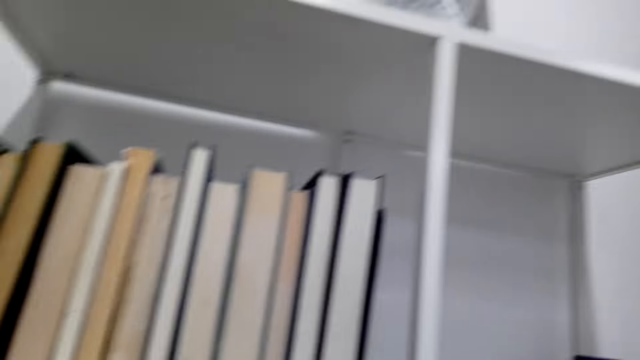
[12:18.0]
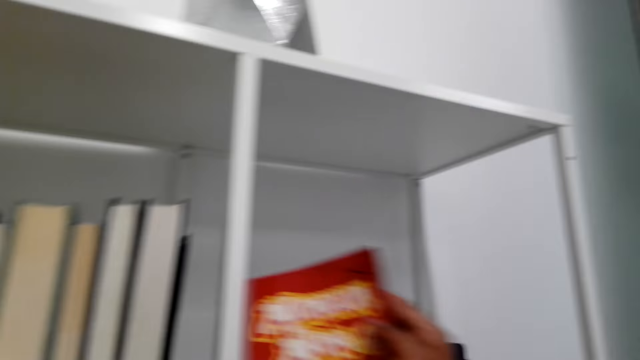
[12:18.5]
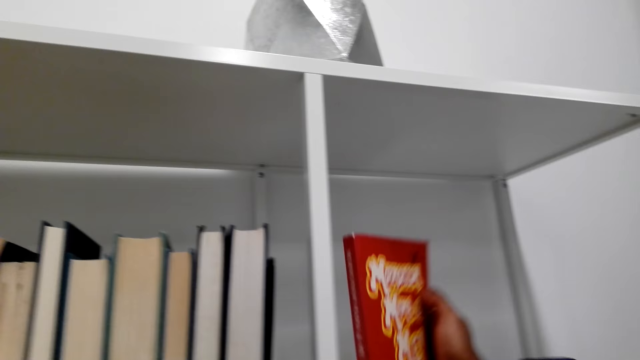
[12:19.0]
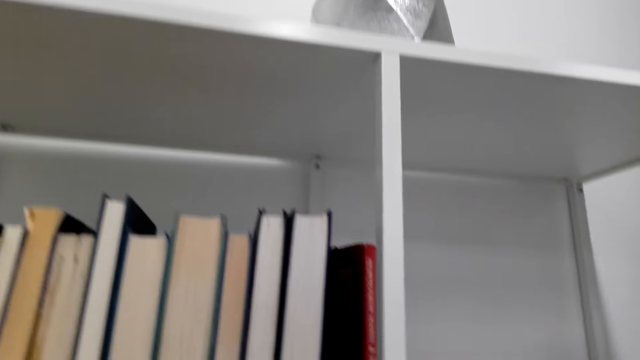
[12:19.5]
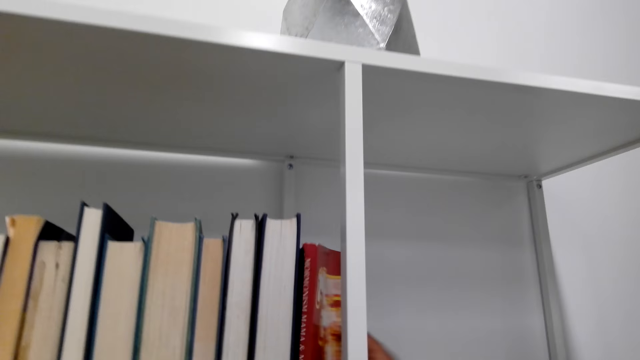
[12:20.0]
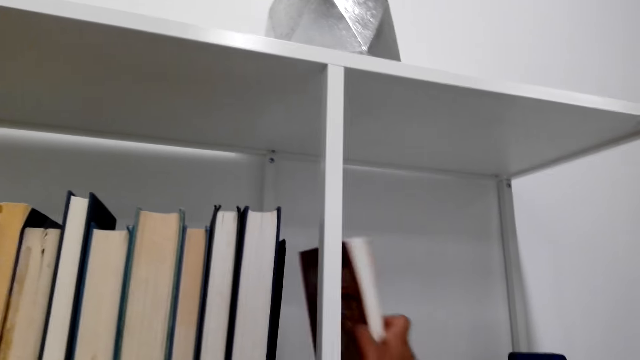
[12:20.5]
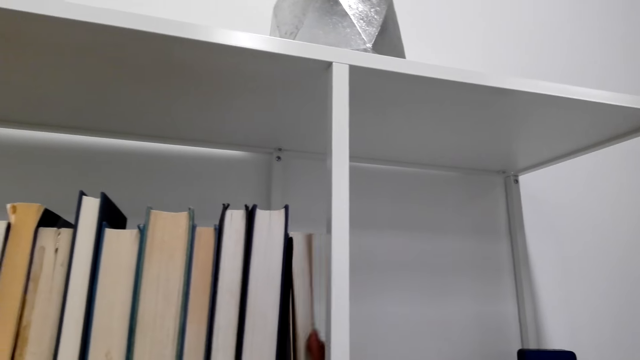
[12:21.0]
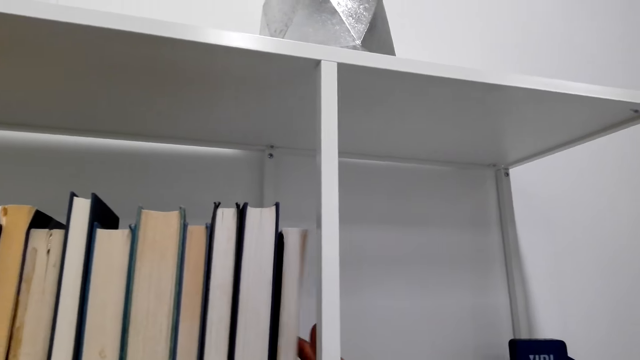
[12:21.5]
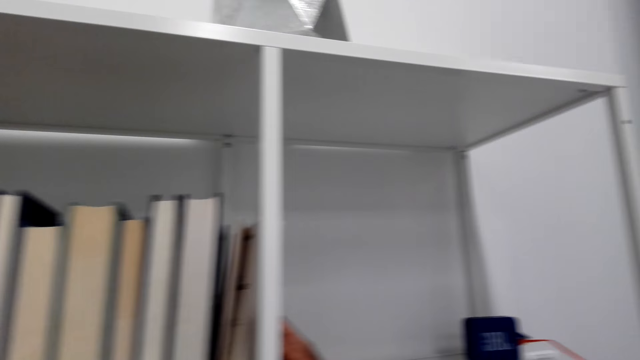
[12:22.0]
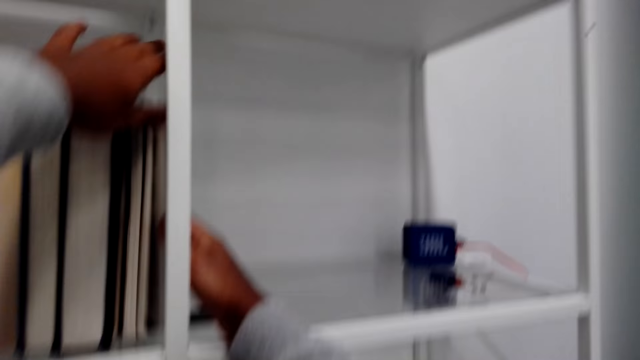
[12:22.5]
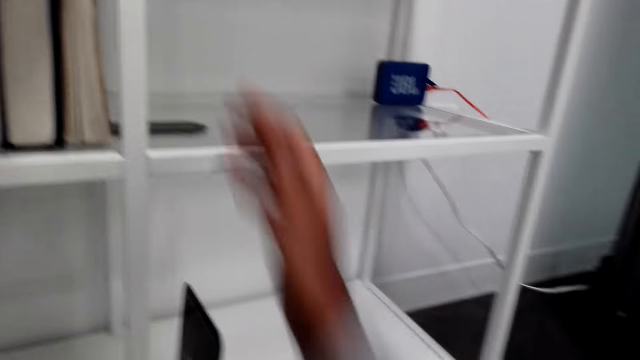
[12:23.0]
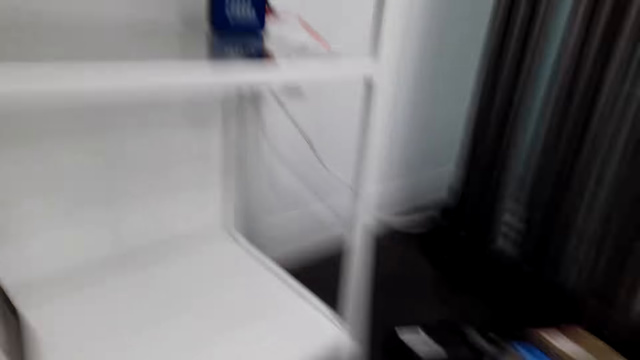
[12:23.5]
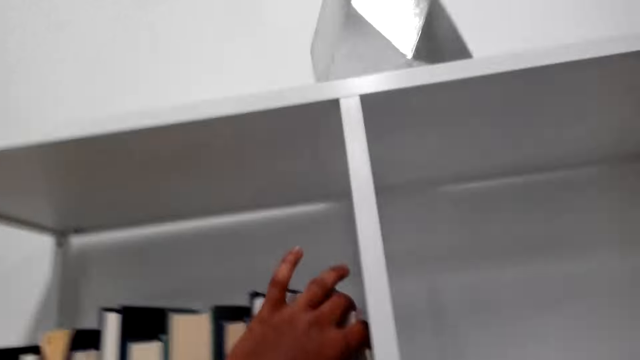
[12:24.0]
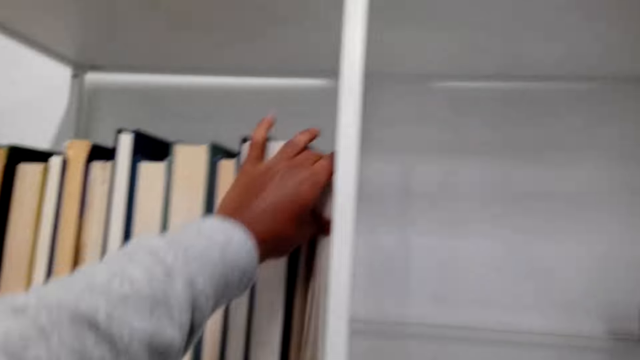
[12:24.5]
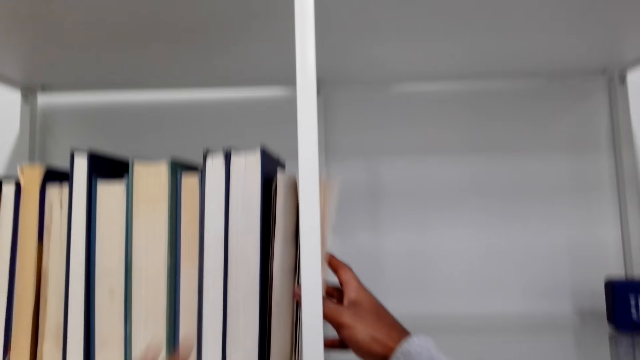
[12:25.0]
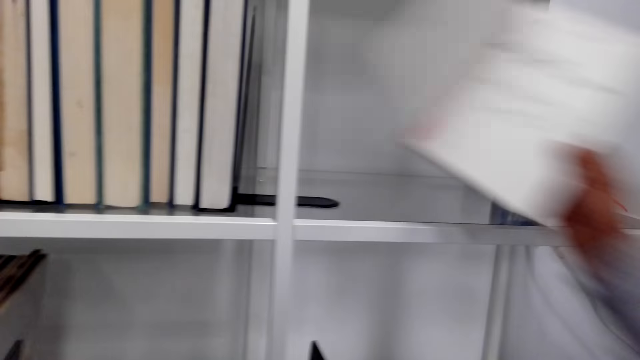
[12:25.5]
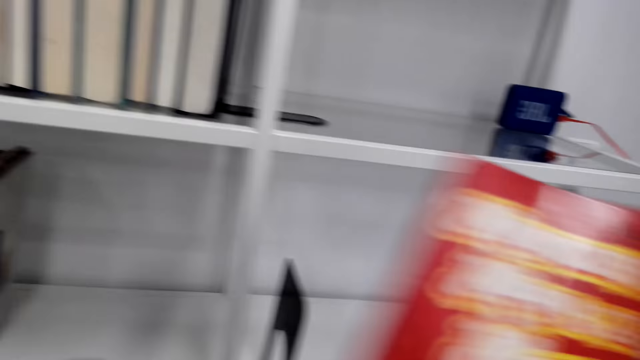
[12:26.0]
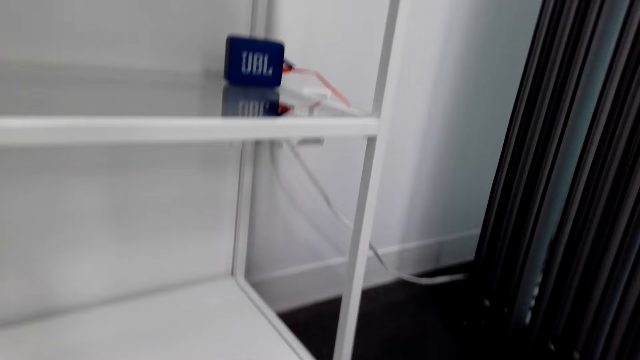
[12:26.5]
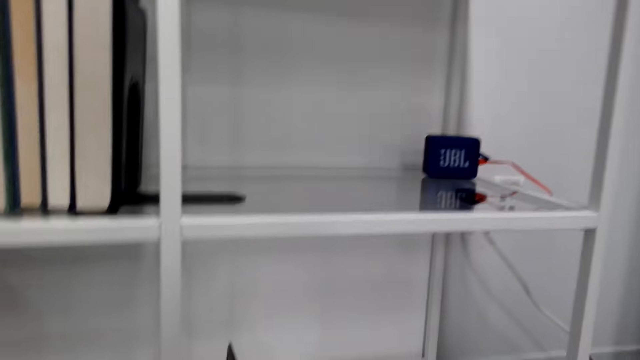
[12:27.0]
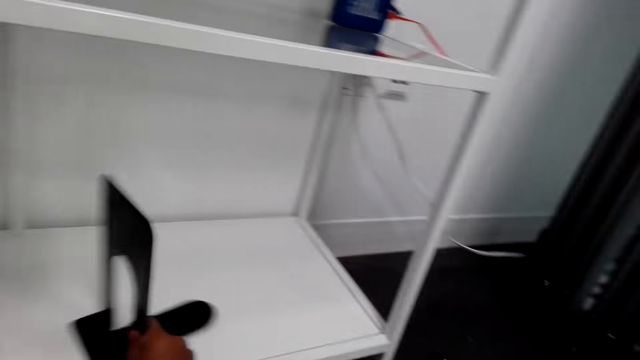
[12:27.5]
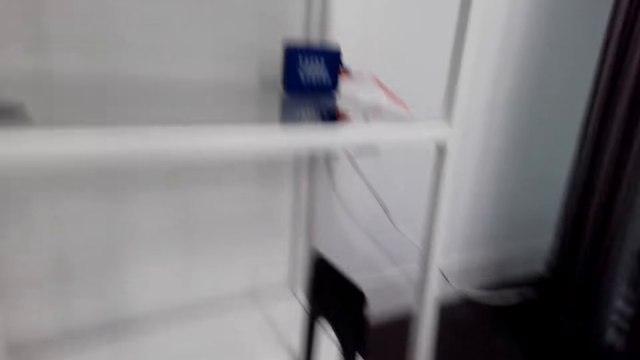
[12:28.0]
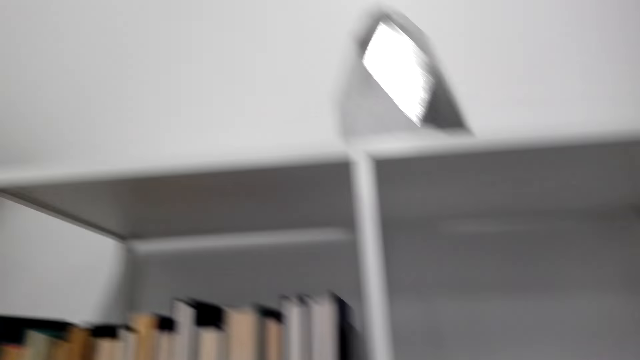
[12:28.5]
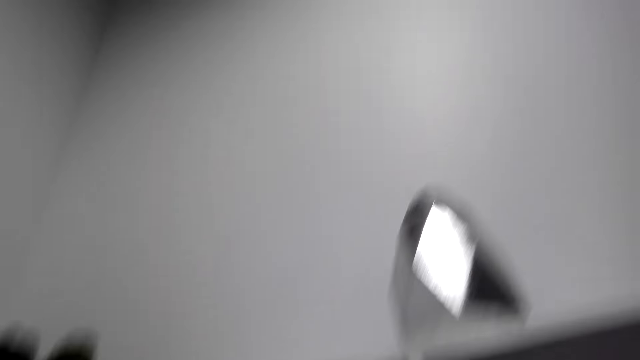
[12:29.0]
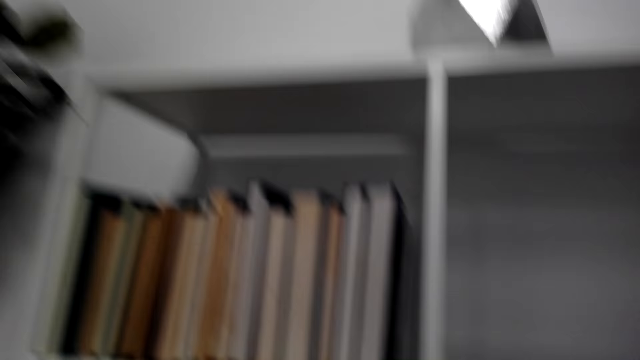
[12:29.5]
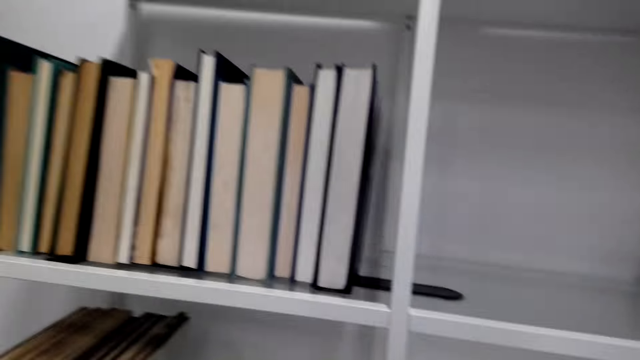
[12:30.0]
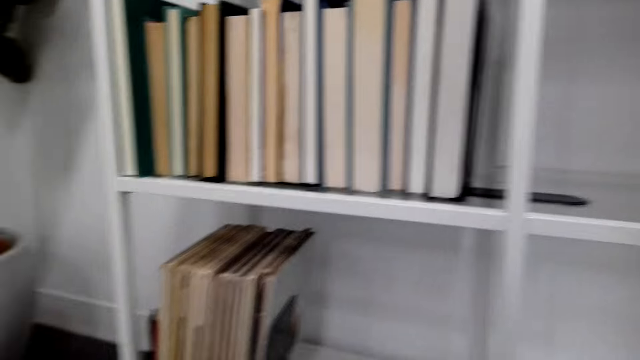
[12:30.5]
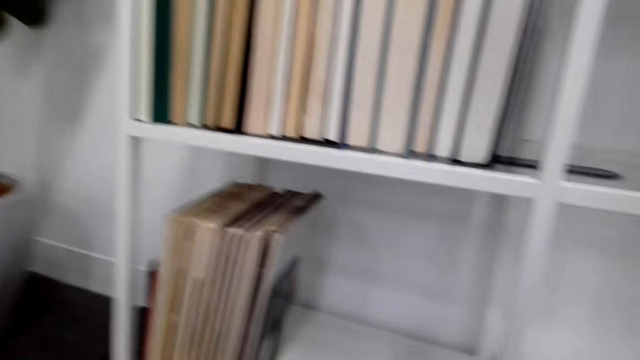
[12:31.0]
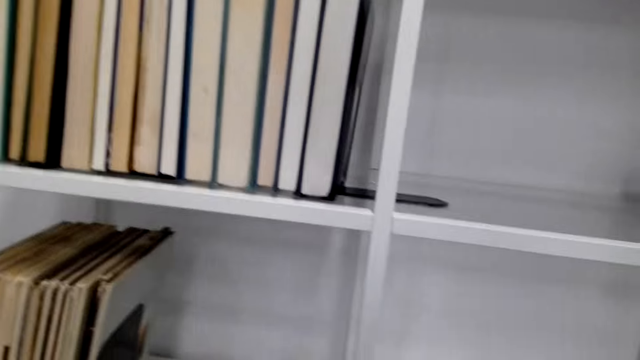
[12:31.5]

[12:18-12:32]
The camera wearer arranges novels in the cabinet. They arrange novels in the cabinet again. They rotate the book. They hold the novels in the cabinet, look around, and hold the novels in the cabinet. They remove a book from the shelf. They look around. They push the bookend away. They look around.

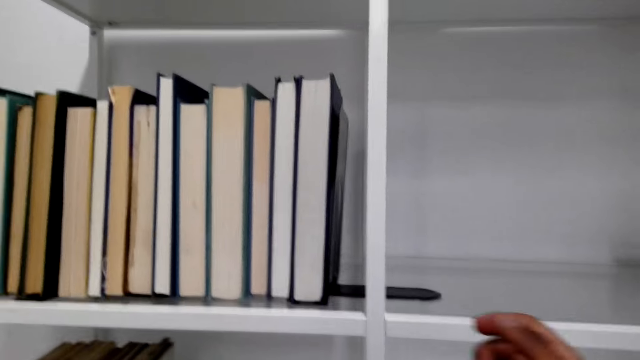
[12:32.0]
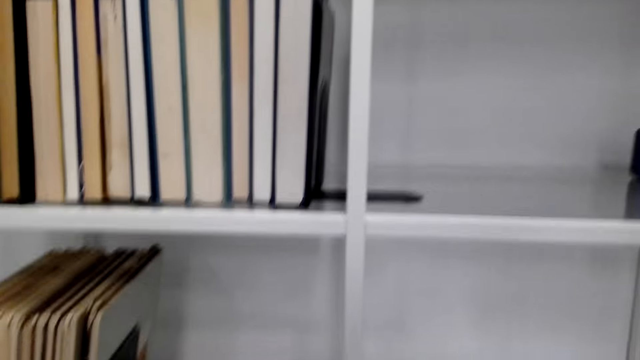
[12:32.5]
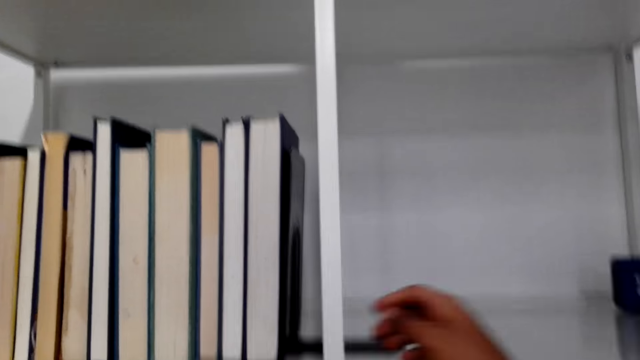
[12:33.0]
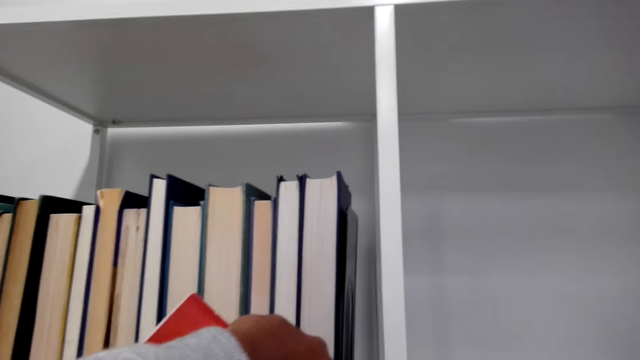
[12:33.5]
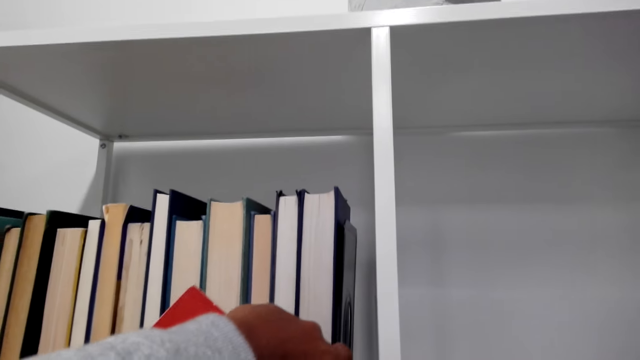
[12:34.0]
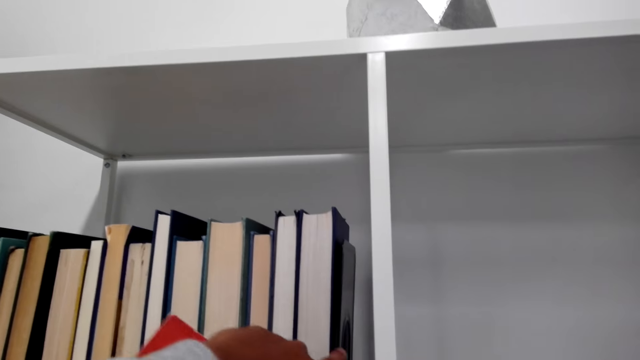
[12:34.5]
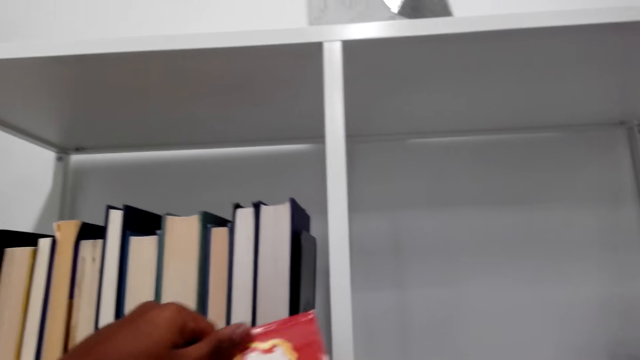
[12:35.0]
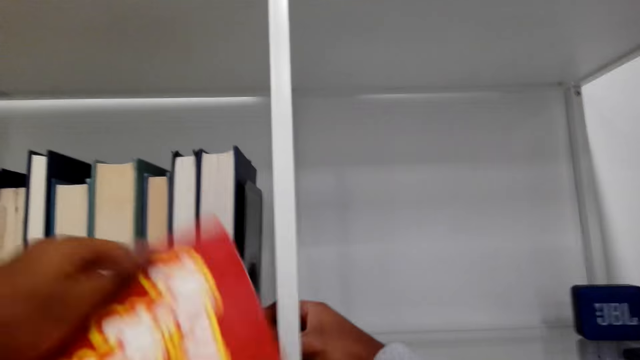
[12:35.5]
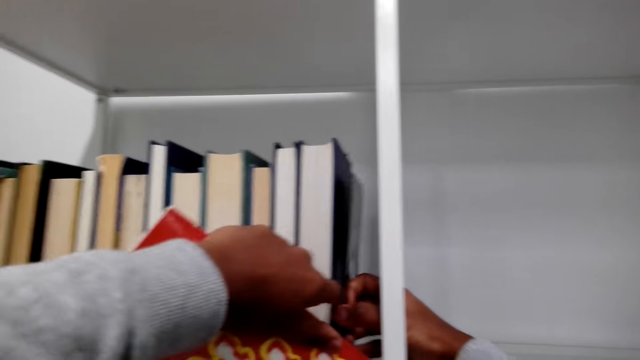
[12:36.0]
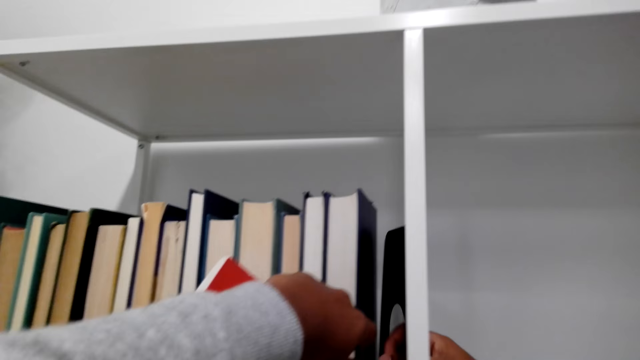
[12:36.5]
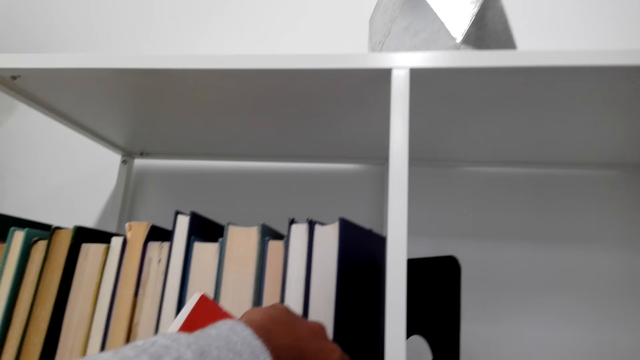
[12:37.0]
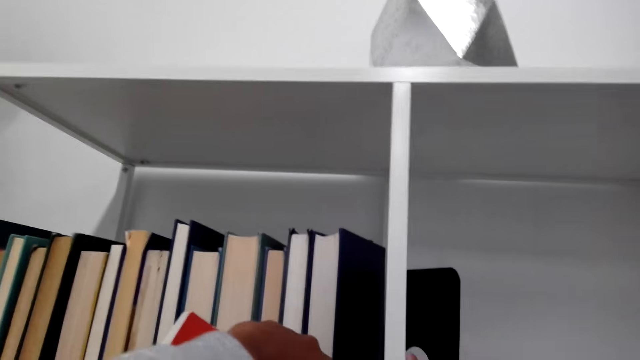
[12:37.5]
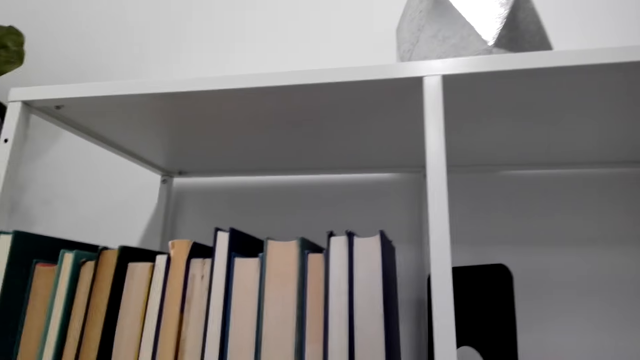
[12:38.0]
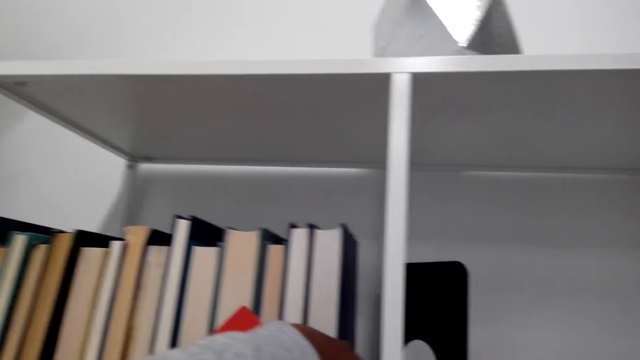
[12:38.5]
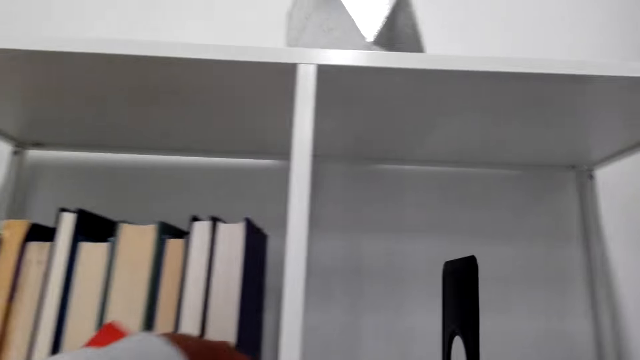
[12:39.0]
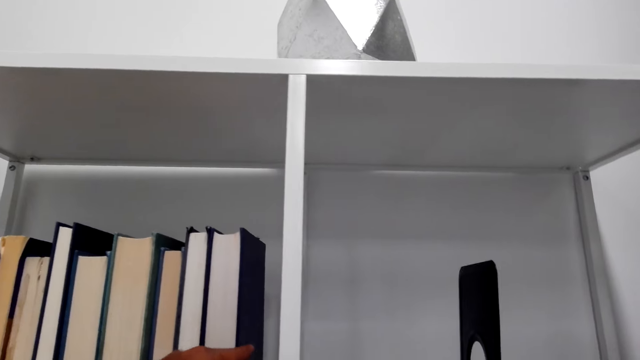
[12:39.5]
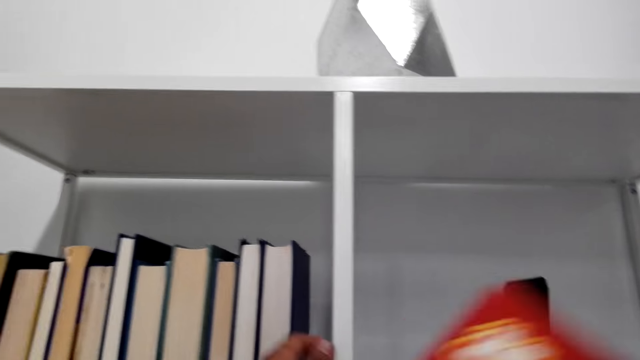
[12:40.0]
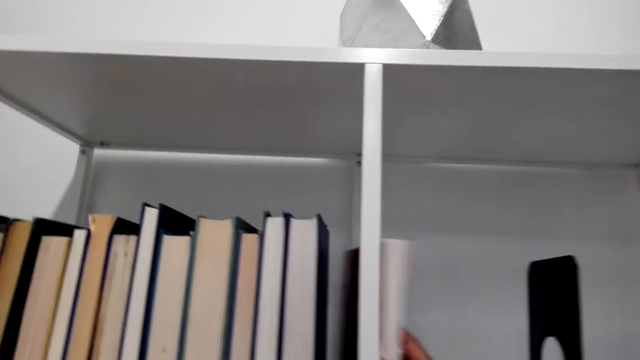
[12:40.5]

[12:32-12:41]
The camera wearer holds a novel. They move the book holder in the novels.
